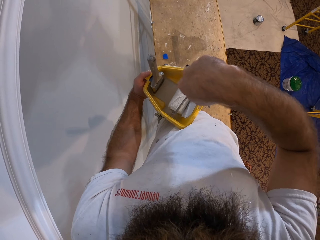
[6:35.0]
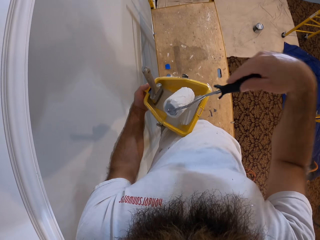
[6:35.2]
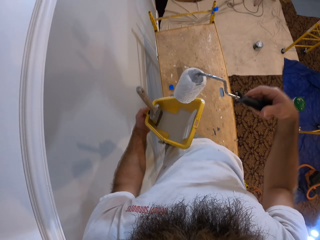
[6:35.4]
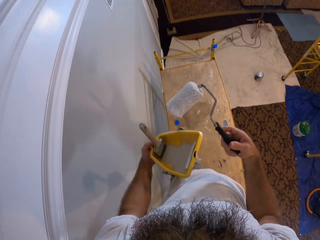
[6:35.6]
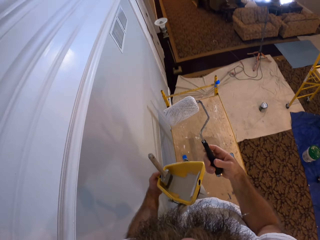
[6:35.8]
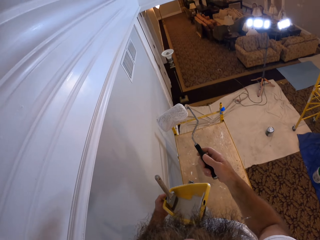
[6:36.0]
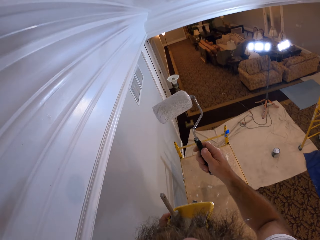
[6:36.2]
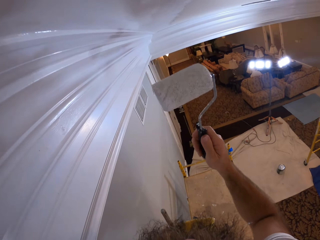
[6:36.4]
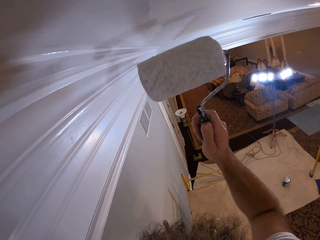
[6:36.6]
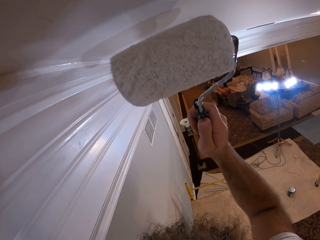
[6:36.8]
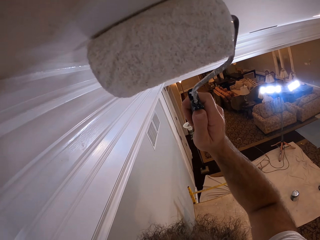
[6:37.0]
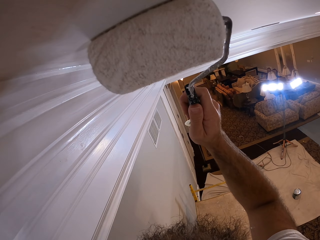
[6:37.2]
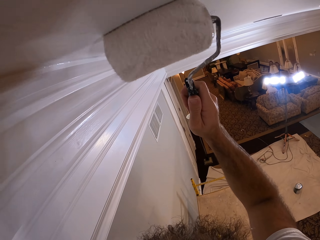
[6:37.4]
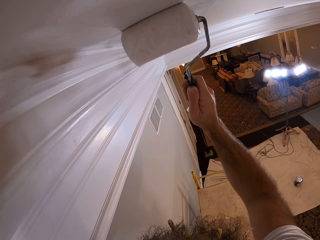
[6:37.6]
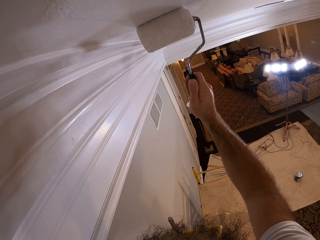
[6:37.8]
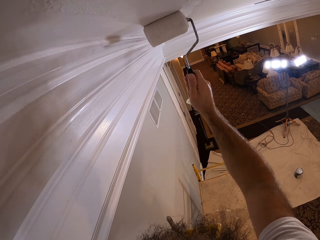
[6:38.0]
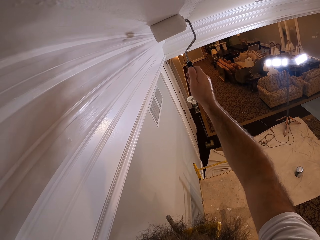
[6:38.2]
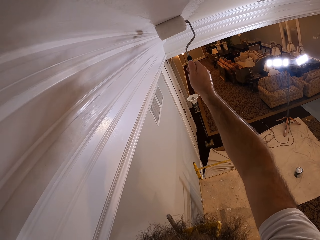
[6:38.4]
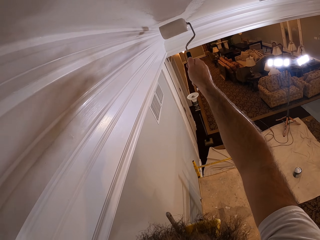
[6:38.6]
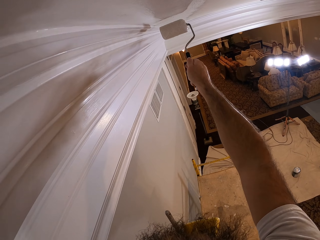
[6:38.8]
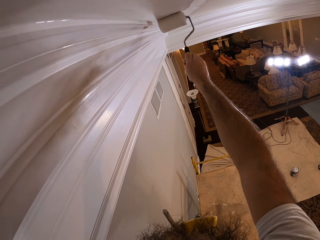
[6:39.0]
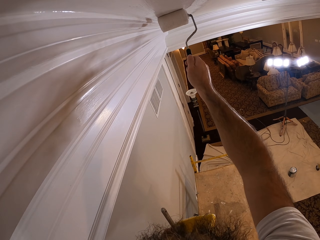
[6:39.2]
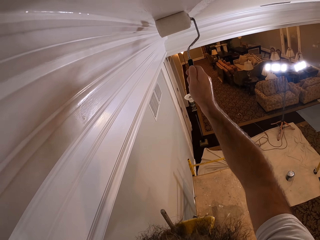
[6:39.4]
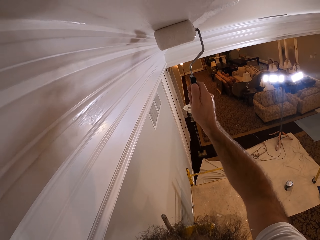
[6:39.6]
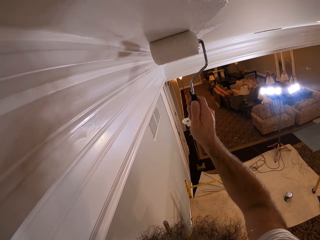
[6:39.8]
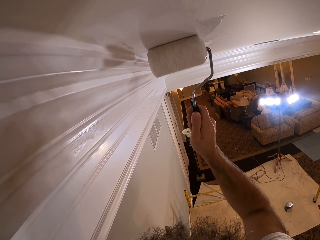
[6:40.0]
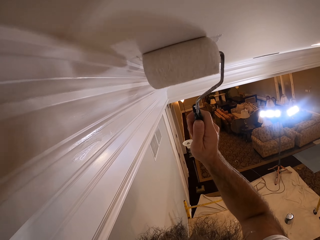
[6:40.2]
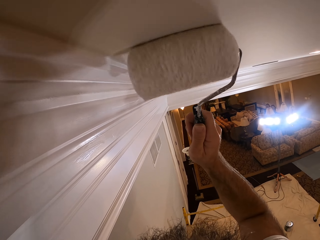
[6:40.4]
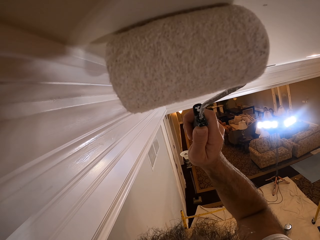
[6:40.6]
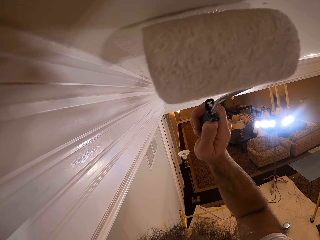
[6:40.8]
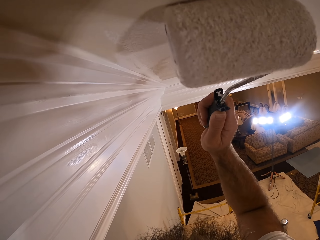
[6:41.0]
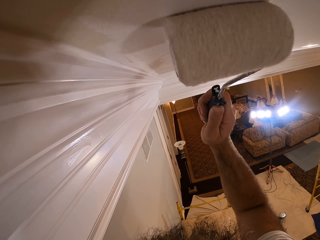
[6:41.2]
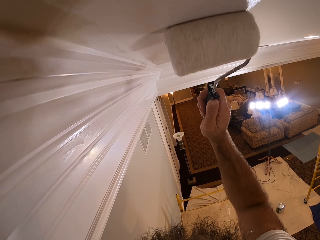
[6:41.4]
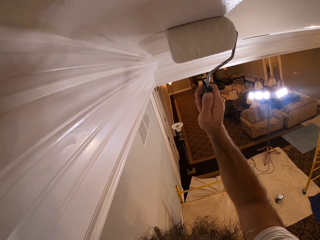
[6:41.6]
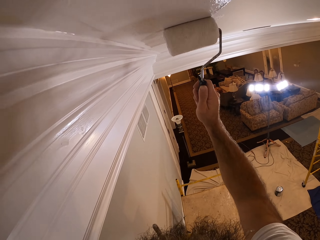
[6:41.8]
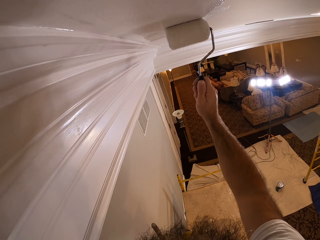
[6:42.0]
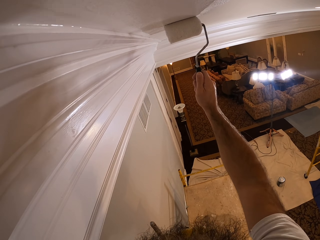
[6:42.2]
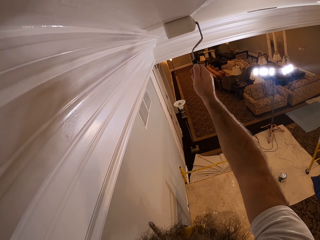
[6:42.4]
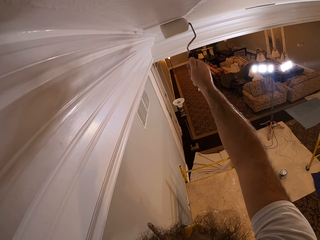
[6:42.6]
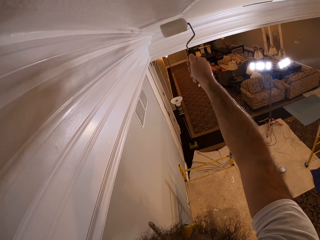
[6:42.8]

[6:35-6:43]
The camera wearer paints the ceiling with the paint roller brush in his right hand.

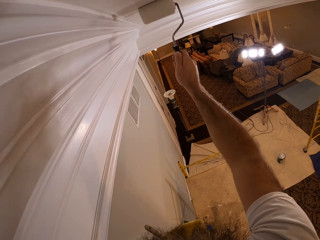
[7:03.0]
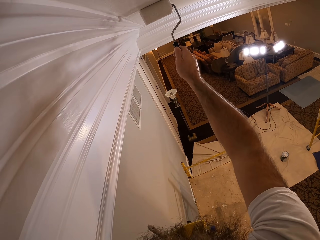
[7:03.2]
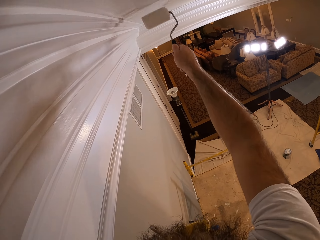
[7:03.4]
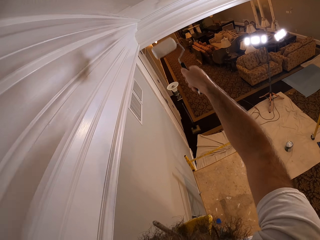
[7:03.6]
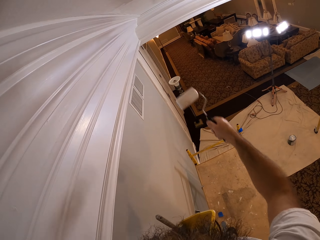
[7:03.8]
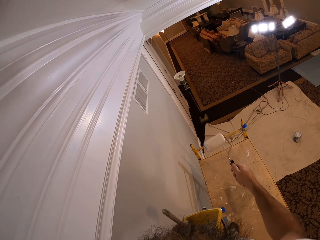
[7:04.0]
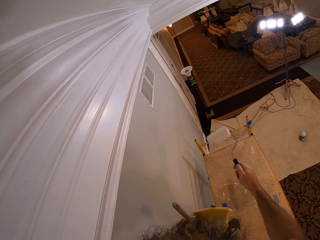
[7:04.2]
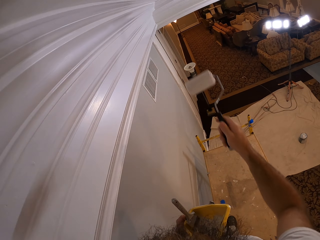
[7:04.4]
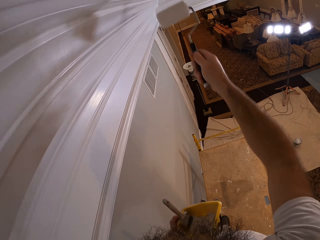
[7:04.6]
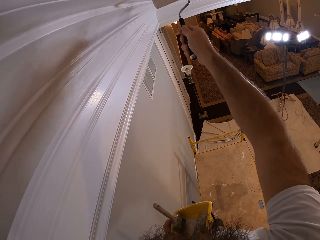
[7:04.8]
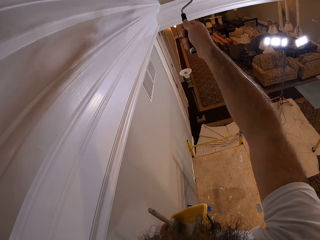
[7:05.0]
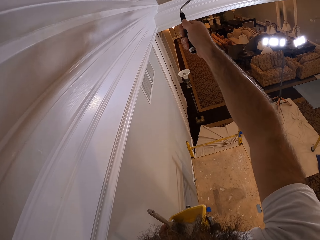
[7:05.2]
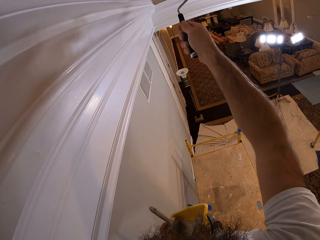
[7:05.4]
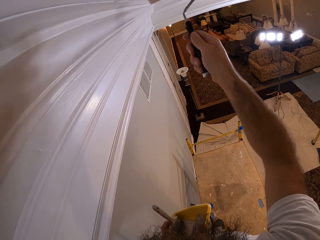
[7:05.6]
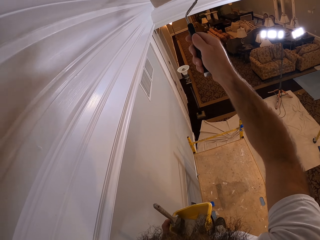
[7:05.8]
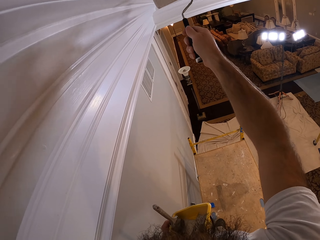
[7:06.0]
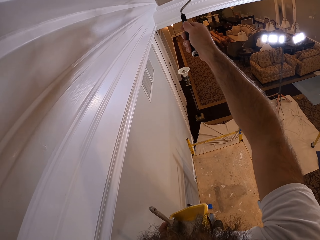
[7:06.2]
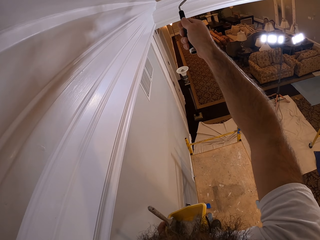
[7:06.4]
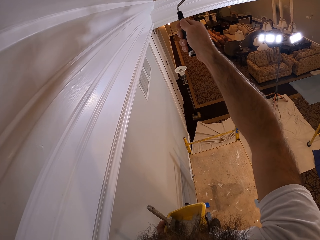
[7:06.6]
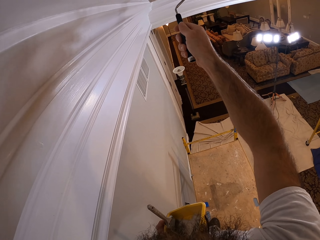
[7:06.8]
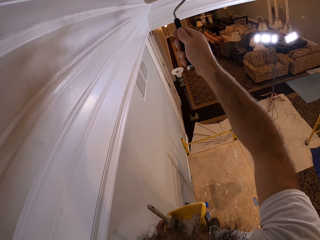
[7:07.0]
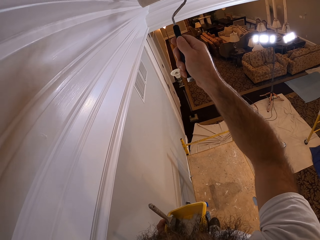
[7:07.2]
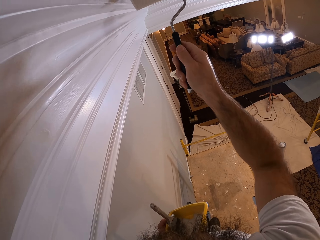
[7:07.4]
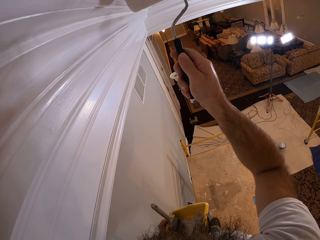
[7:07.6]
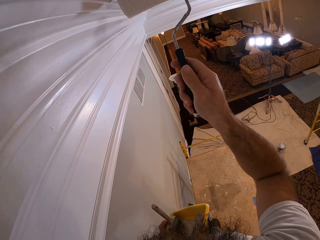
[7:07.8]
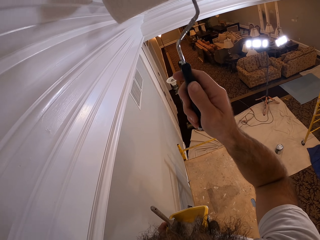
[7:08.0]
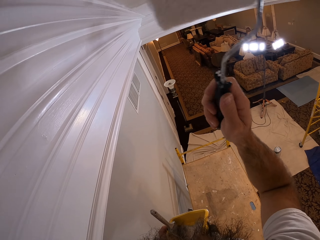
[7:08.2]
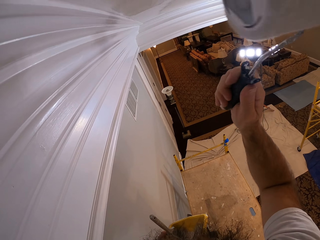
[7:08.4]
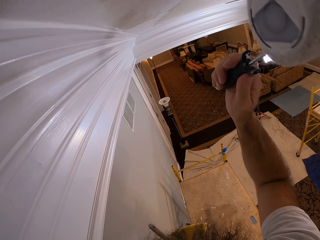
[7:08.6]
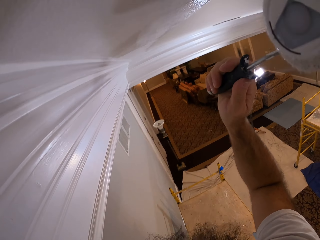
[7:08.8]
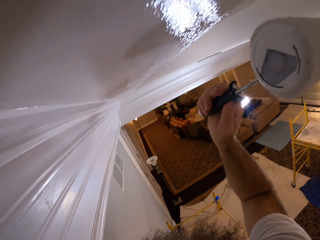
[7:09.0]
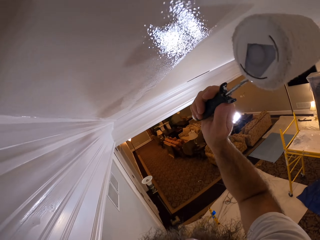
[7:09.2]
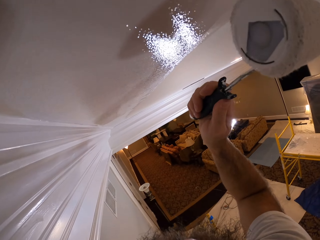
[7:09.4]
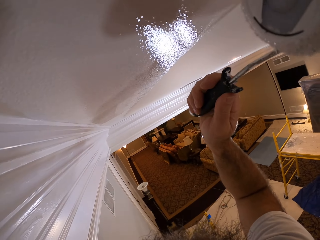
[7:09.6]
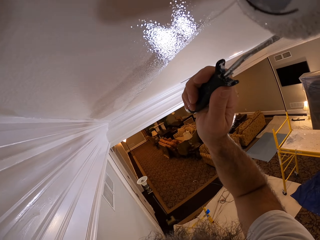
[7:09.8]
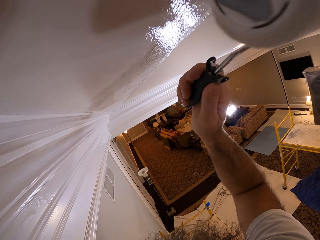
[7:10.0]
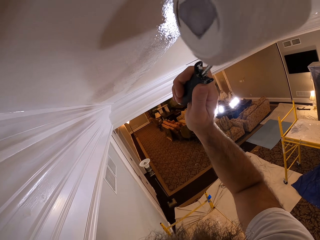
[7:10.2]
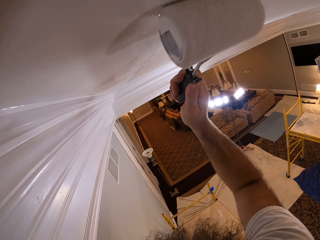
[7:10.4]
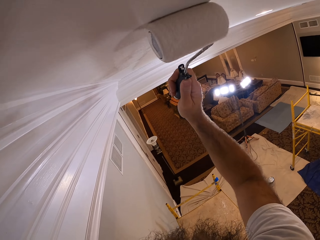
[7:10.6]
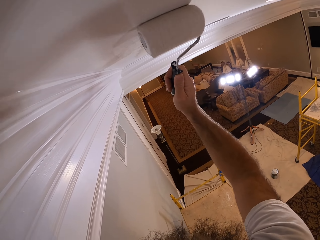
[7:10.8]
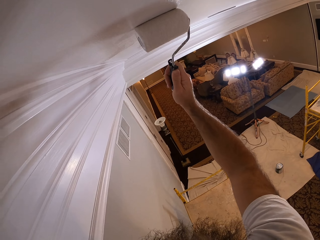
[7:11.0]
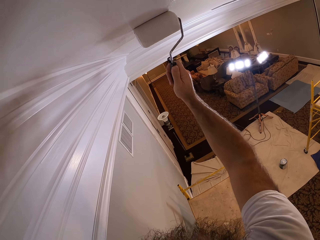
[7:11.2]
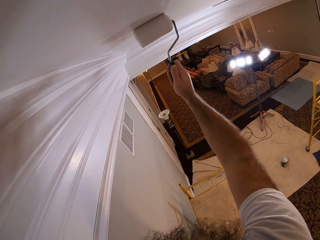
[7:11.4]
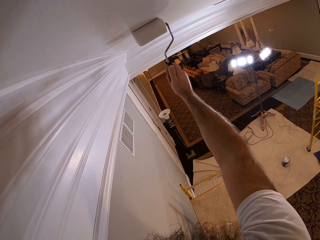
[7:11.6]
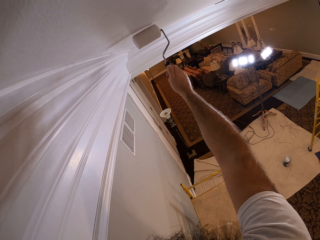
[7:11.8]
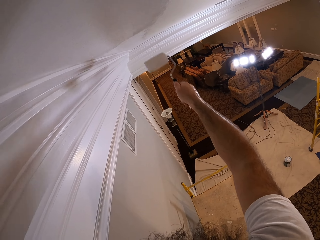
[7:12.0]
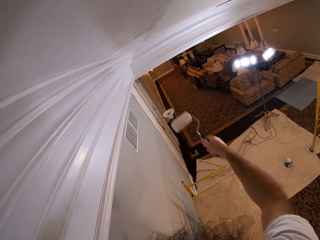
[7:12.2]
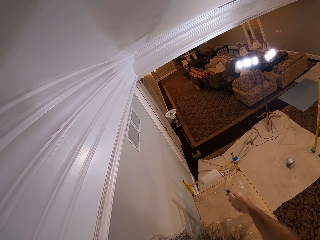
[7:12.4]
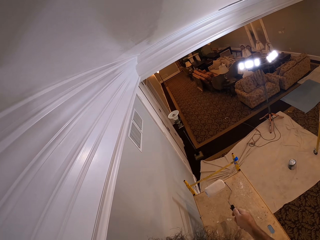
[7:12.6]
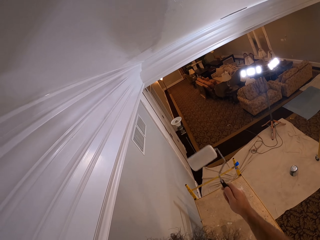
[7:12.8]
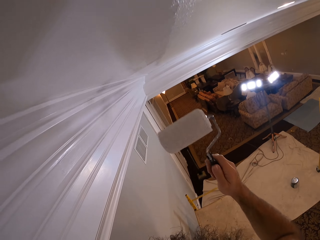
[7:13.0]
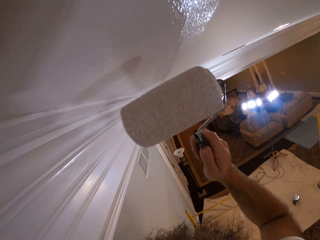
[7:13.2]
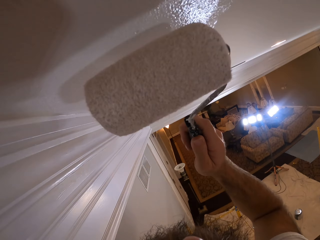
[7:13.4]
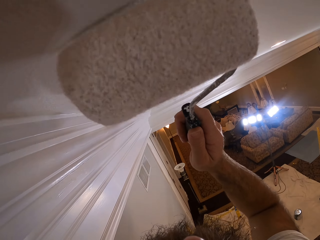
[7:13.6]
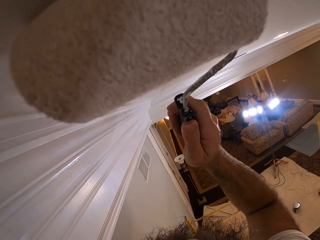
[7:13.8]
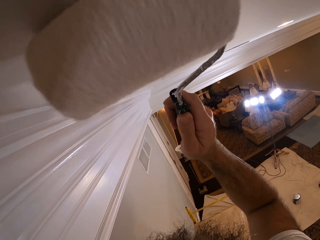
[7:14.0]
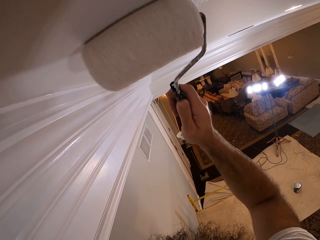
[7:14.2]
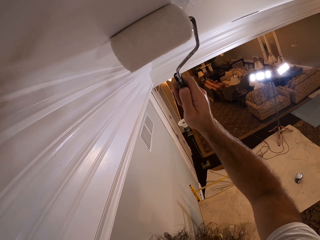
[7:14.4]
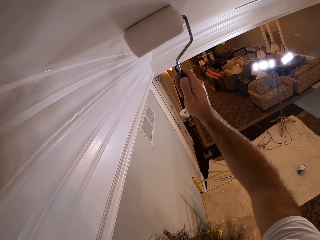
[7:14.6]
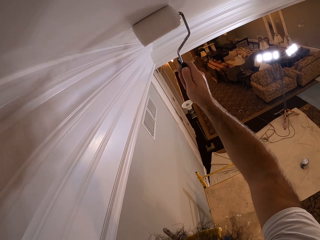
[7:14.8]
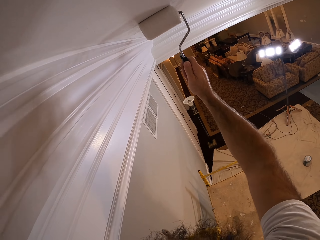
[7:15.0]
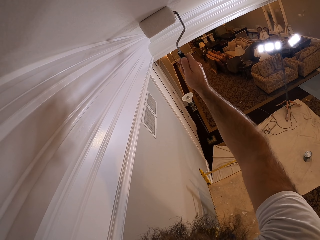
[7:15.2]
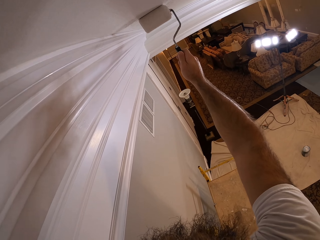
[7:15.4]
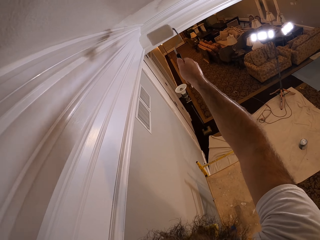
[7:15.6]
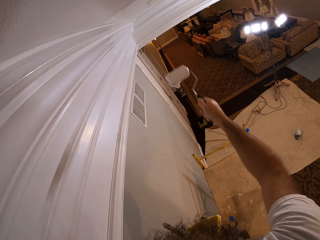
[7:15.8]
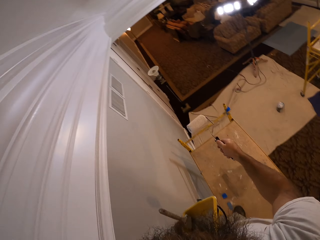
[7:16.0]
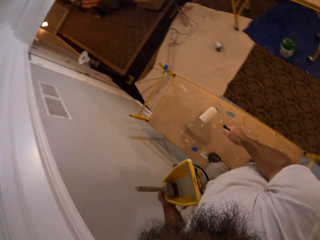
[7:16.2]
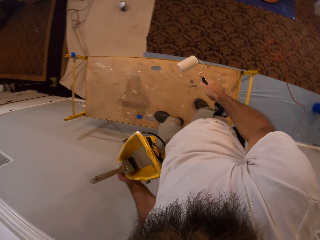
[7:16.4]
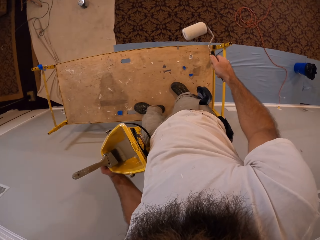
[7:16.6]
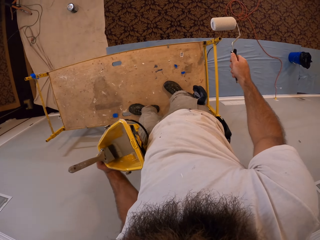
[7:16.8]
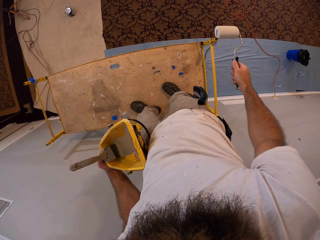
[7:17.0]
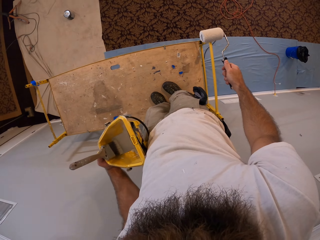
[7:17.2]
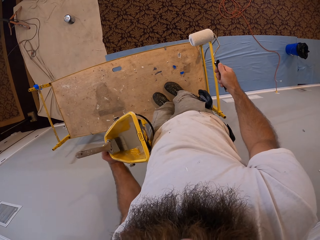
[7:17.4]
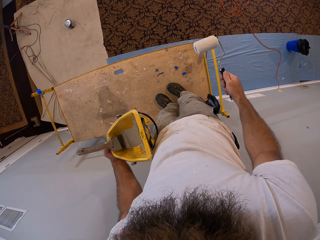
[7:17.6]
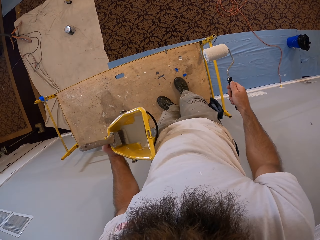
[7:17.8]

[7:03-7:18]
The camera wearer looks around. They paint the ceiling with a roller. They stare at the ceiling. They paint the ceiling with the roller. They look around.
